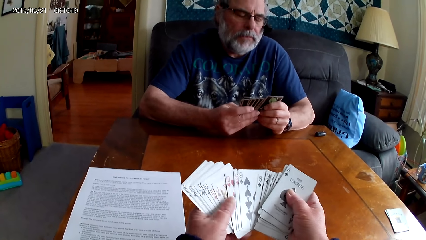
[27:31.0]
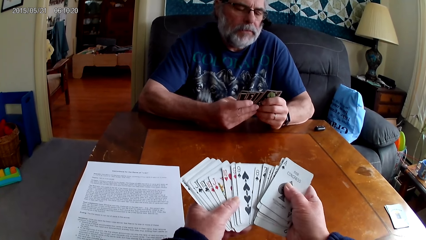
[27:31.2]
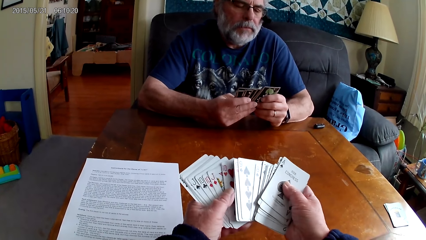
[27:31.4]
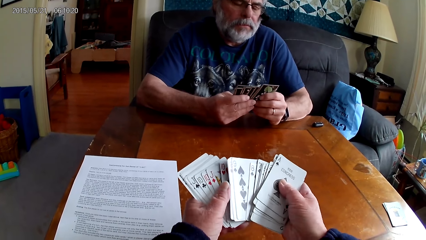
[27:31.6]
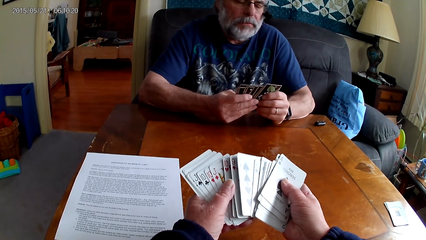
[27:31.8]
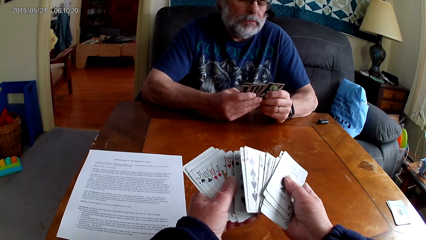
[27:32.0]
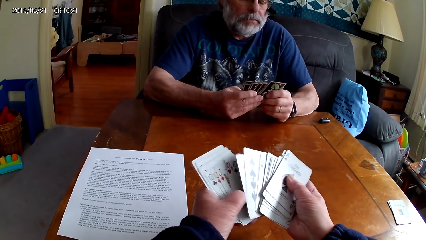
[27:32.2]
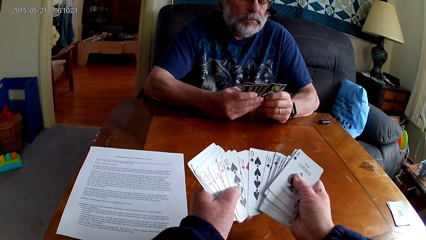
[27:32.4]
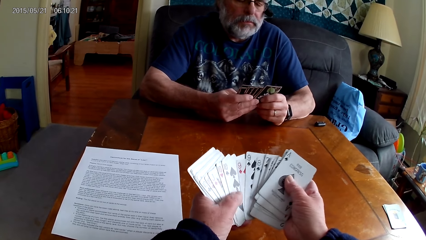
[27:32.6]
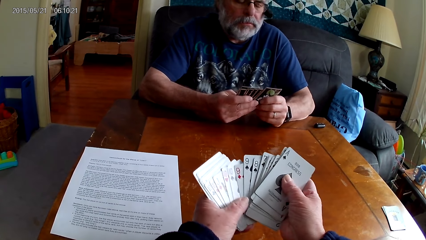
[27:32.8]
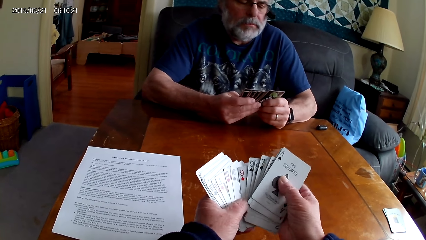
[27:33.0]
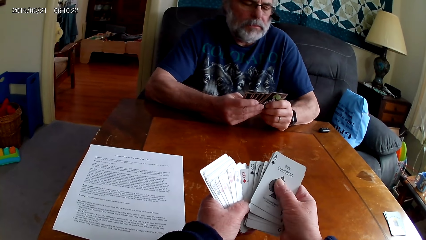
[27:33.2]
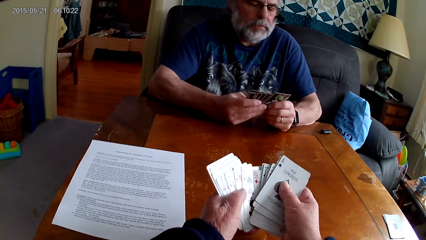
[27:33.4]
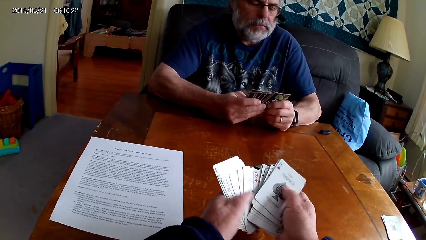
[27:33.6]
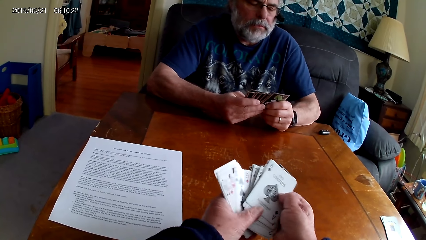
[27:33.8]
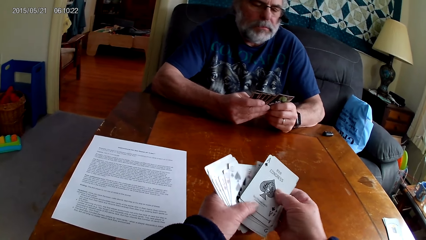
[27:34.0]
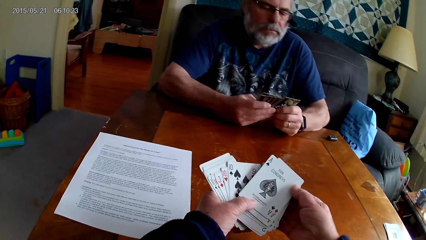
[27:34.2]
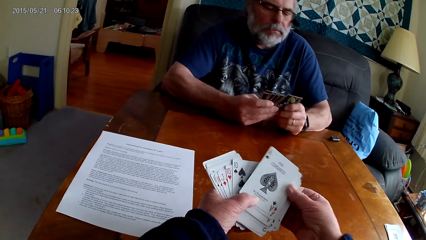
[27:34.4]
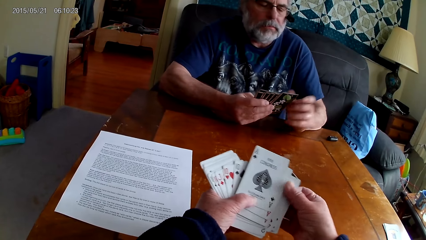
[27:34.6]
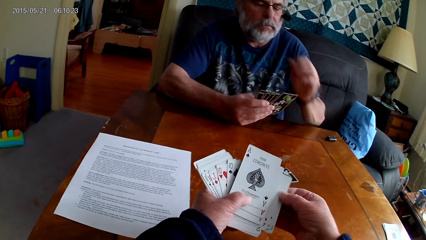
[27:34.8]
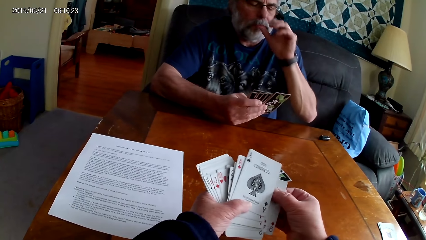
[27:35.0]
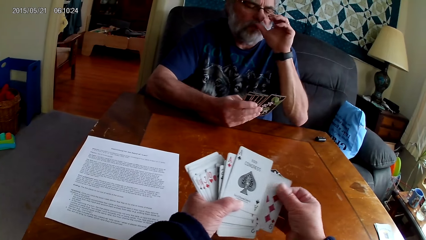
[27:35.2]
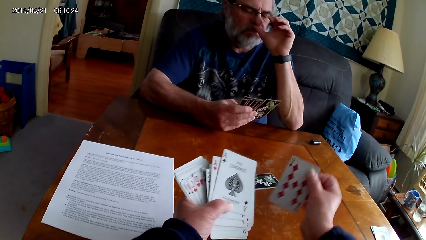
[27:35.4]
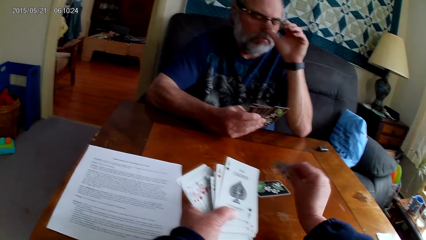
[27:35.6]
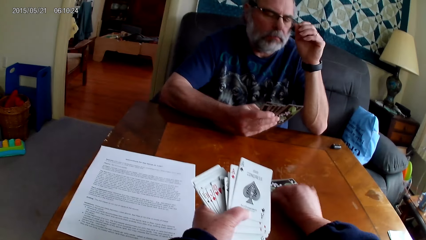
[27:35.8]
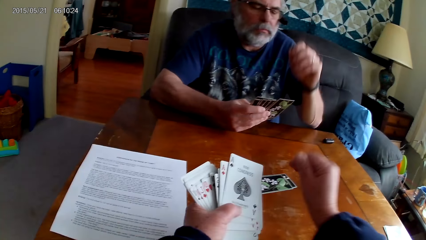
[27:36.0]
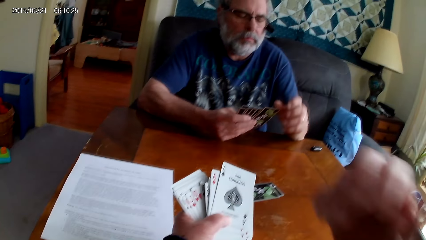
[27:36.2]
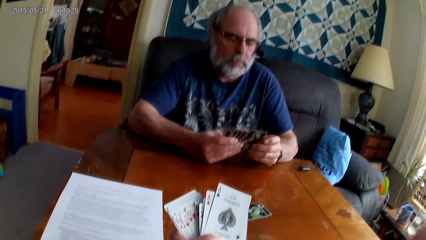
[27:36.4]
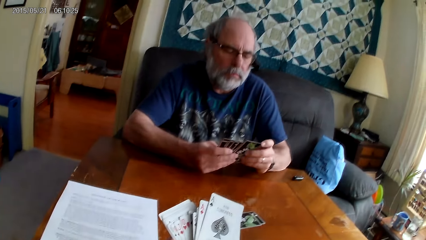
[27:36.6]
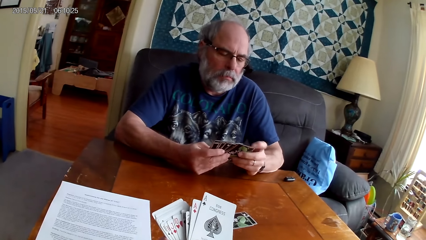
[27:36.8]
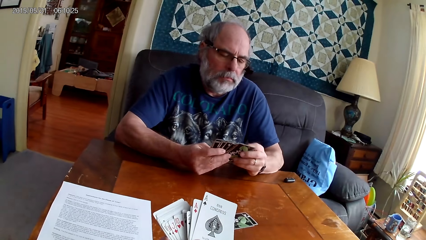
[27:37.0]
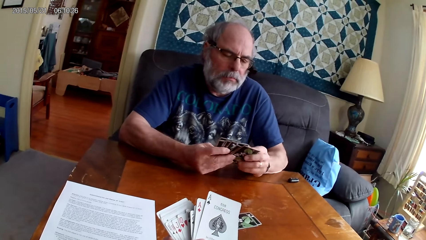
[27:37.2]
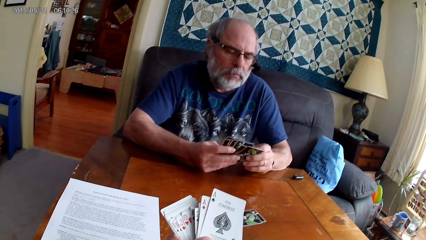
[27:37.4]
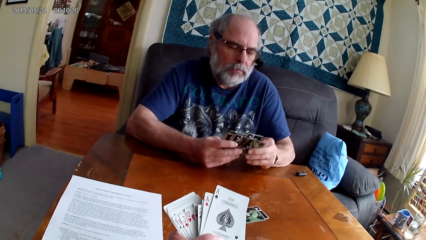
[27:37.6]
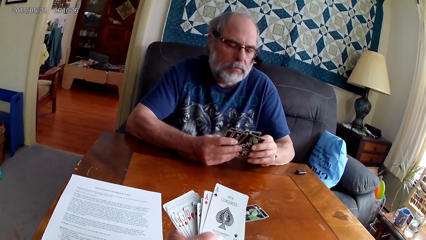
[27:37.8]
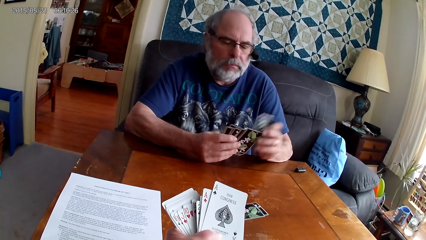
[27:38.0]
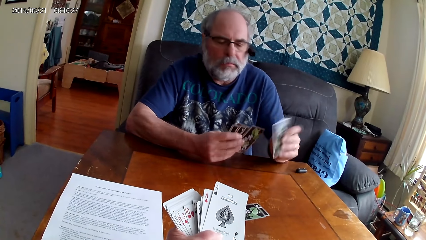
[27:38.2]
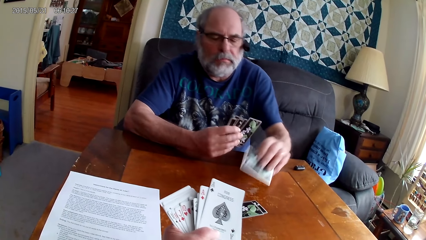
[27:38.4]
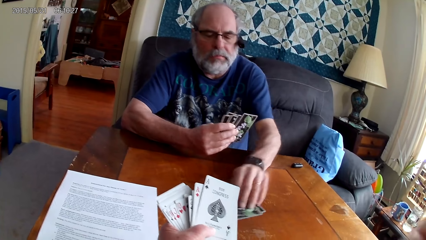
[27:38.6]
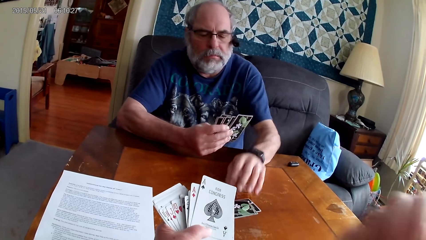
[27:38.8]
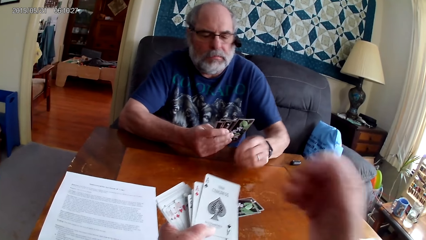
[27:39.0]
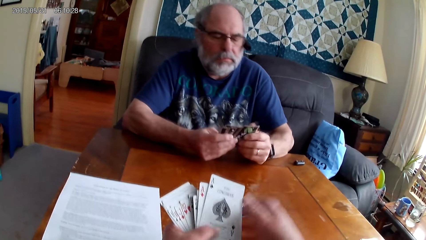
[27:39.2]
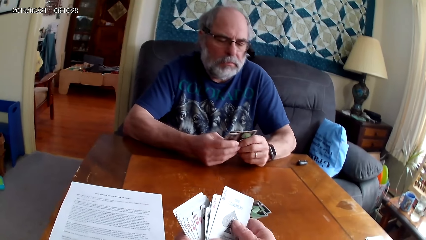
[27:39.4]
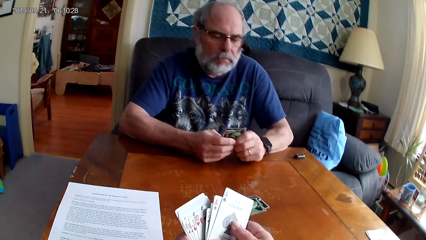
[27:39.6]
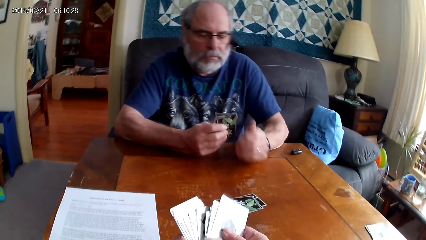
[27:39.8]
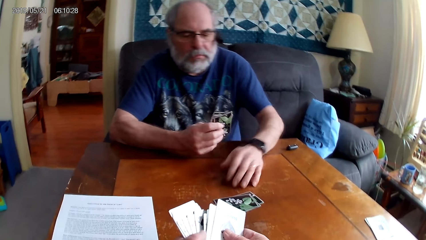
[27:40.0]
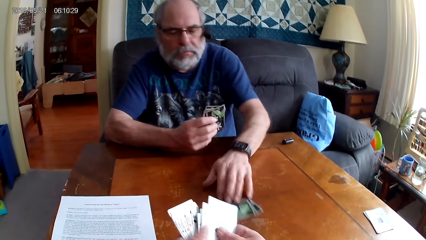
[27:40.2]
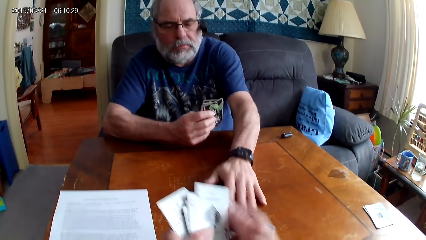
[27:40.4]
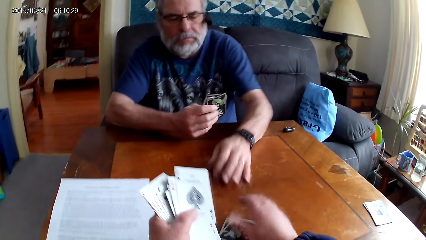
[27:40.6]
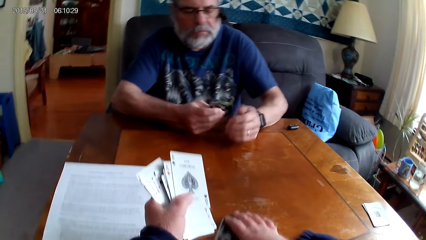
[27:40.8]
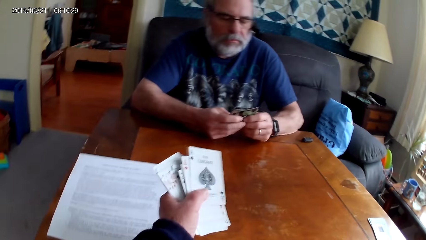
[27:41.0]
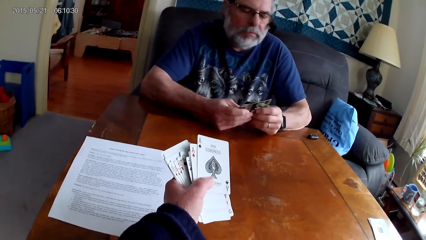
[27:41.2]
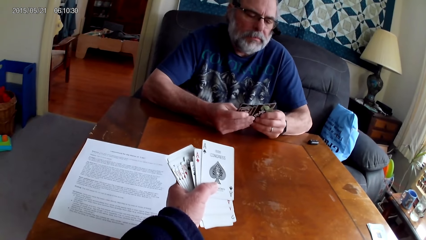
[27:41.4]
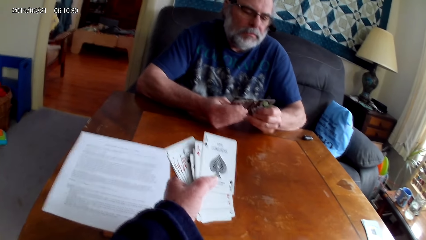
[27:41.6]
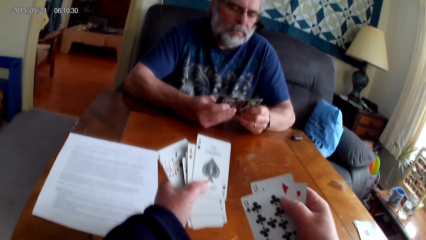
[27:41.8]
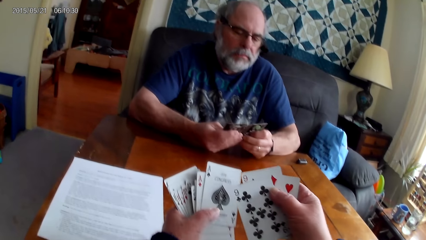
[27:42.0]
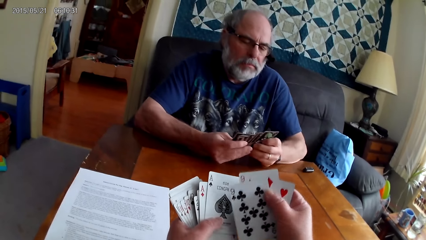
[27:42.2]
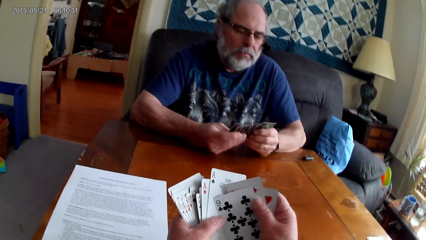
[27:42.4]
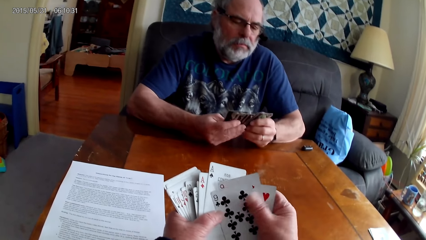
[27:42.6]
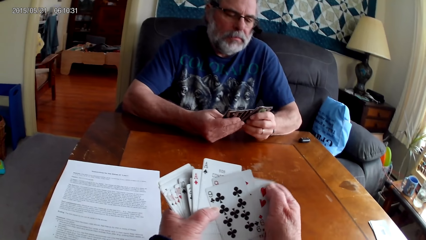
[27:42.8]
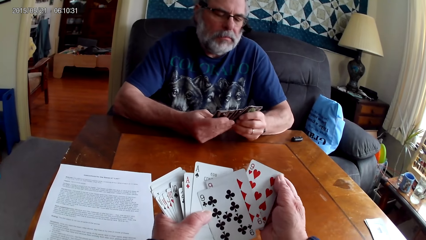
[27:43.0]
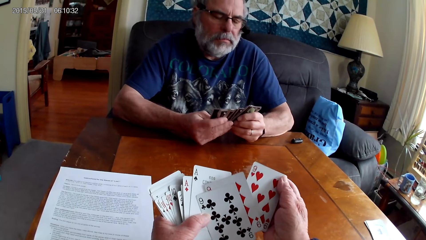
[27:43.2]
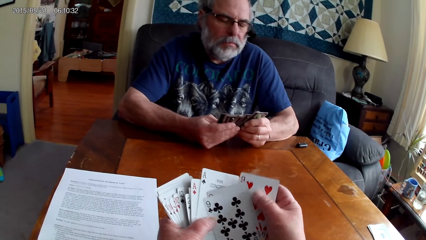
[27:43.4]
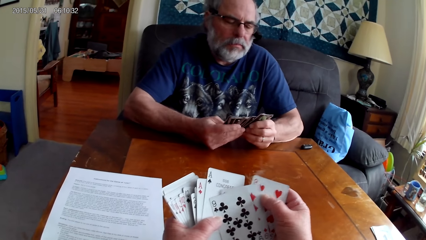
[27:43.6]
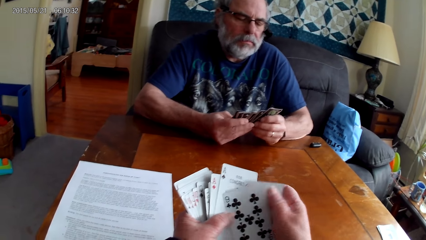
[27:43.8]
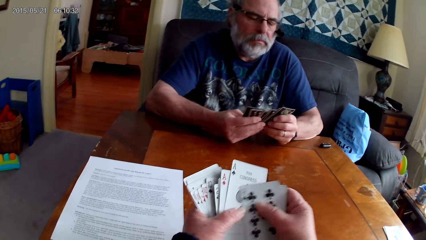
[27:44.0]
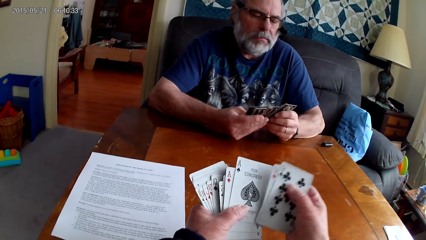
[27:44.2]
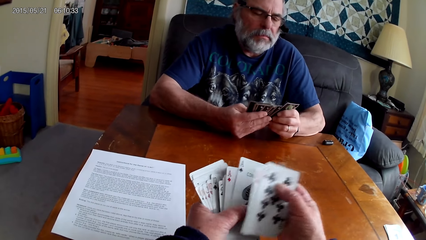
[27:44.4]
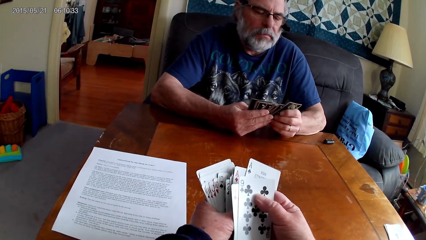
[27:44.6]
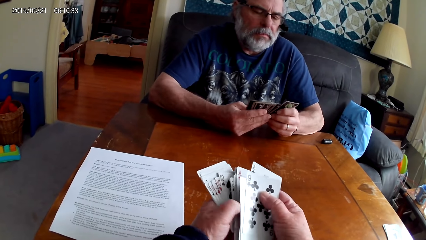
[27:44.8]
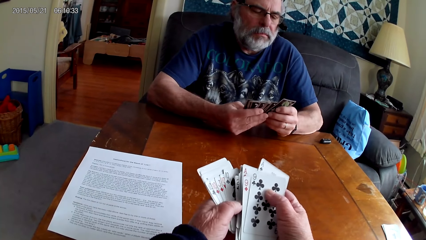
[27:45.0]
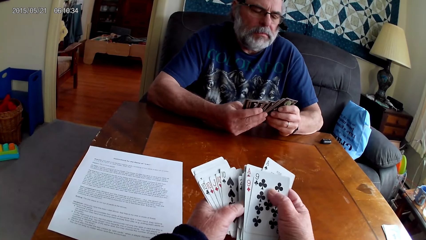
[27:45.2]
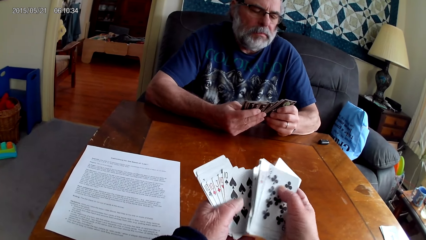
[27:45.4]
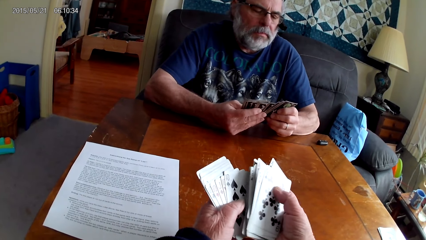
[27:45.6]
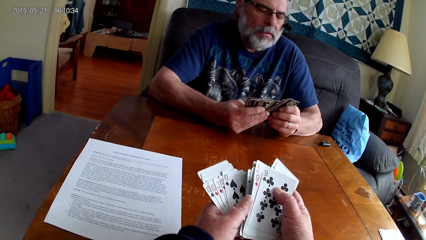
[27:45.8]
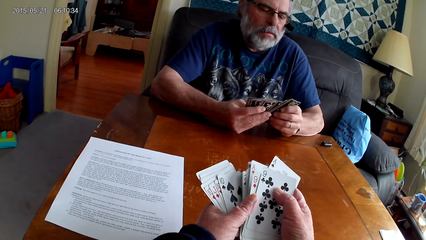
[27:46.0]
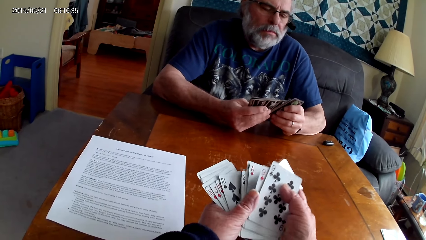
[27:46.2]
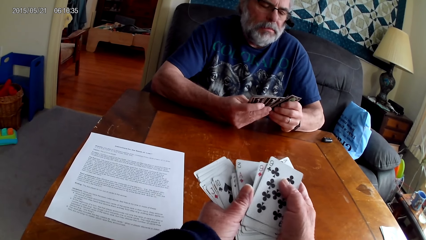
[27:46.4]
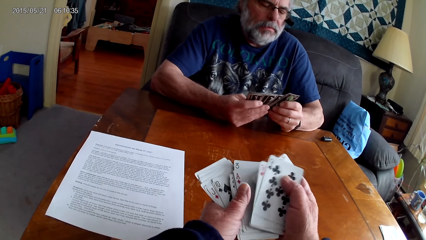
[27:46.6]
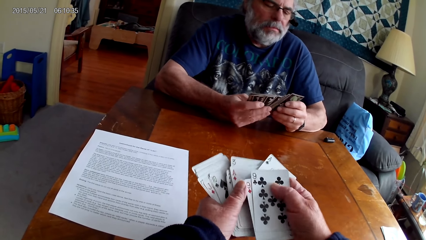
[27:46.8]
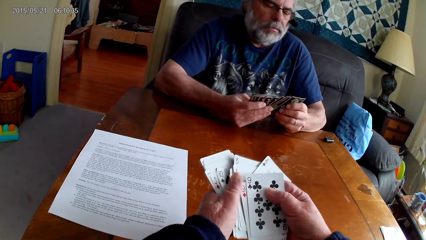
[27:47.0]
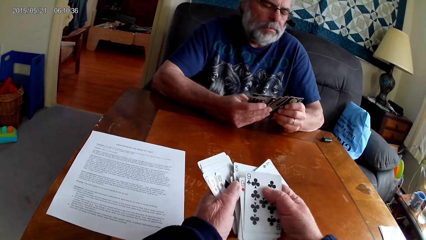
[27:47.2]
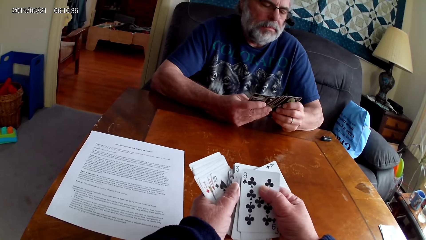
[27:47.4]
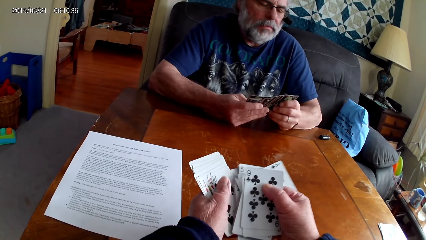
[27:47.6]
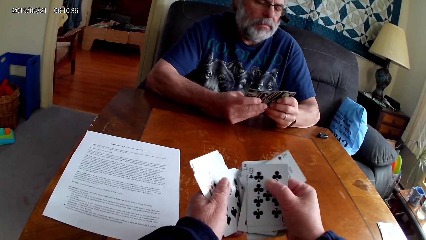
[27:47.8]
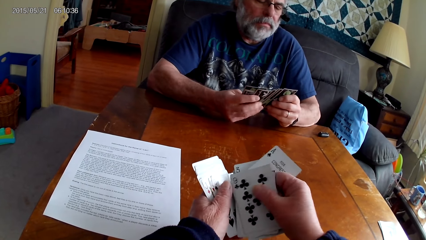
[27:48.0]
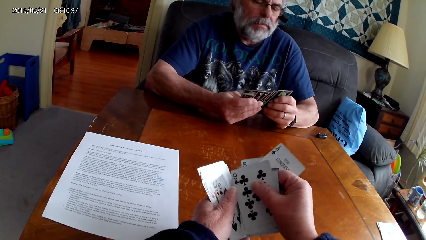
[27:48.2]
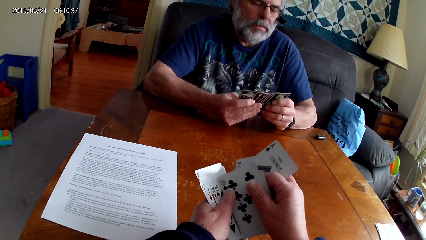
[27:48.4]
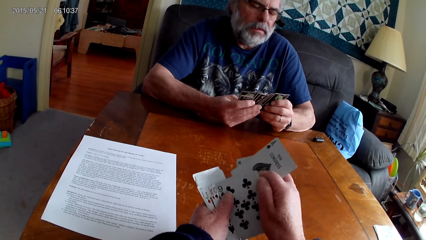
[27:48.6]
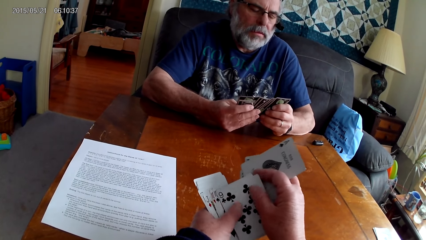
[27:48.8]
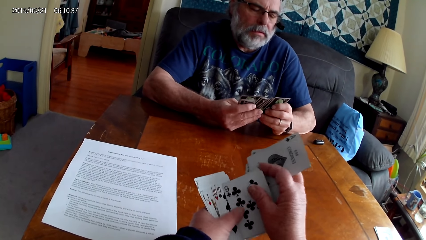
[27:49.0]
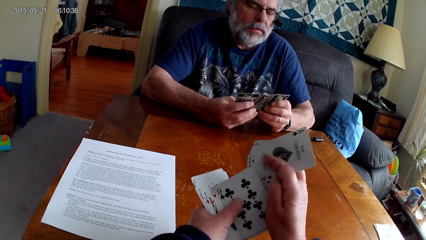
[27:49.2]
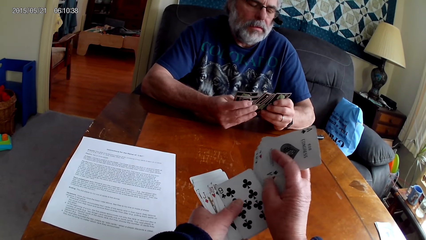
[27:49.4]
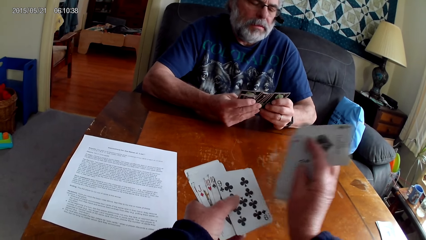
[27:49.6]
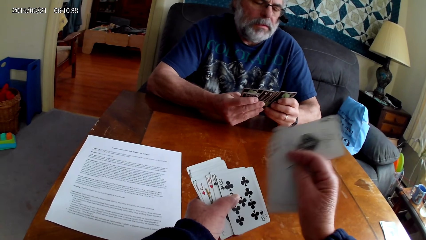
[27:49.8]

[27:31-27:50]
A man touches his nose. The camera wearer arranges cards, puts a card on the table, and raises the right hand. The man puts poker cards on the table. The man moves cards on the table. The camera wearer picks poker cards from the table. They put the cards together with other cards. The man arranges poker cards. The camera wearer arranges poker cards.
